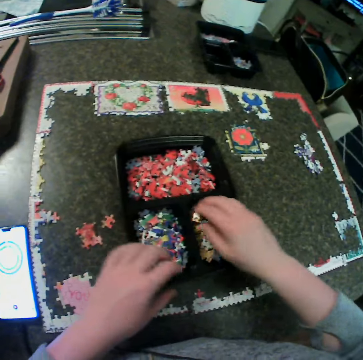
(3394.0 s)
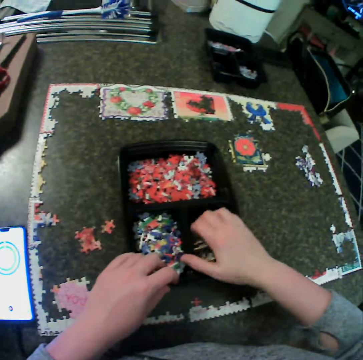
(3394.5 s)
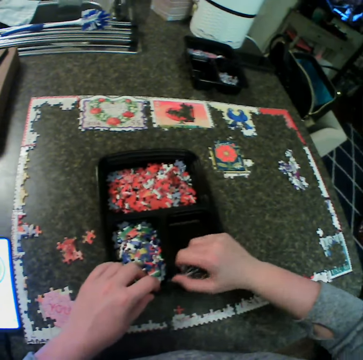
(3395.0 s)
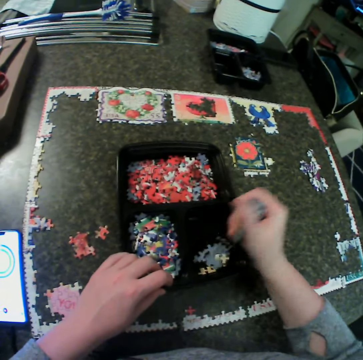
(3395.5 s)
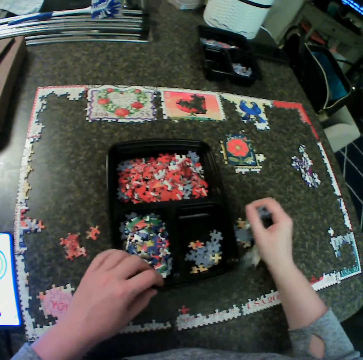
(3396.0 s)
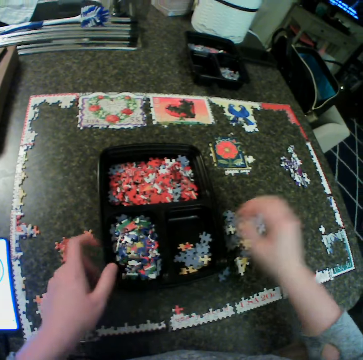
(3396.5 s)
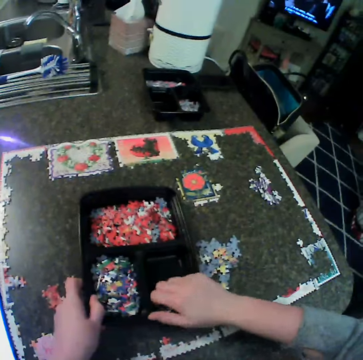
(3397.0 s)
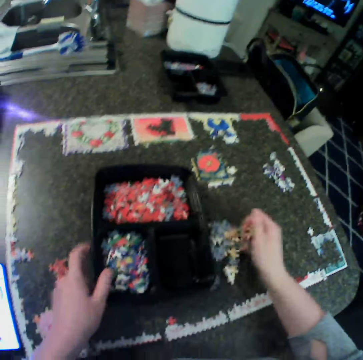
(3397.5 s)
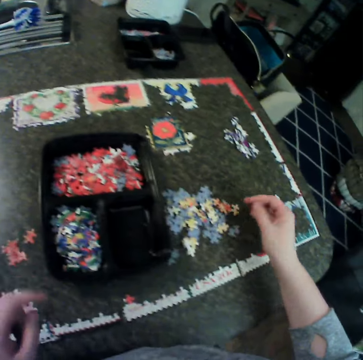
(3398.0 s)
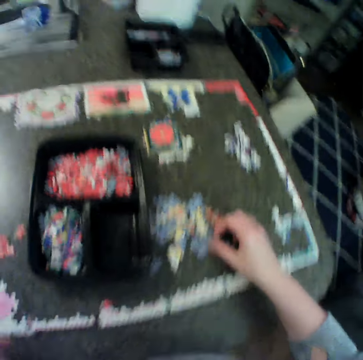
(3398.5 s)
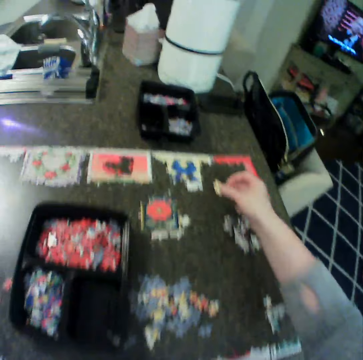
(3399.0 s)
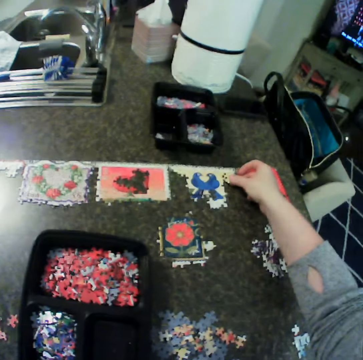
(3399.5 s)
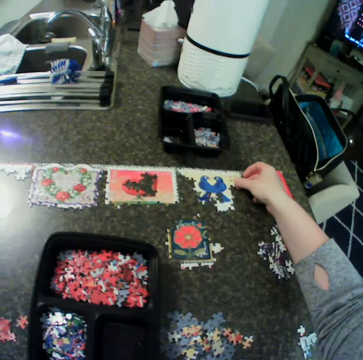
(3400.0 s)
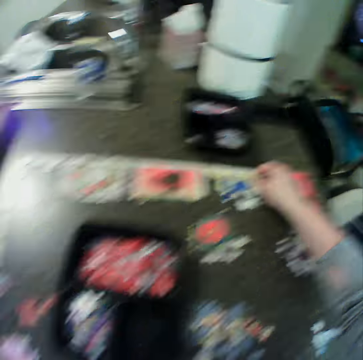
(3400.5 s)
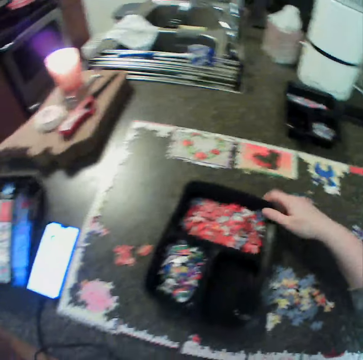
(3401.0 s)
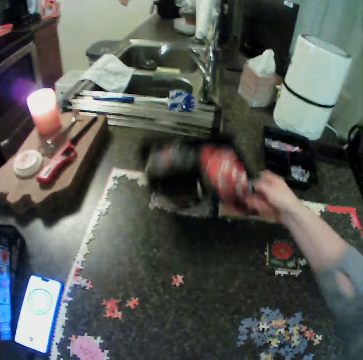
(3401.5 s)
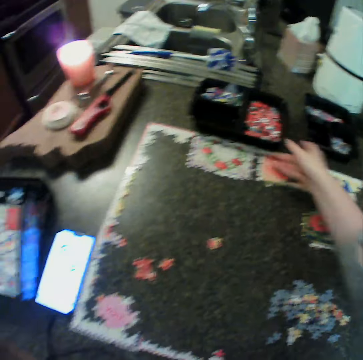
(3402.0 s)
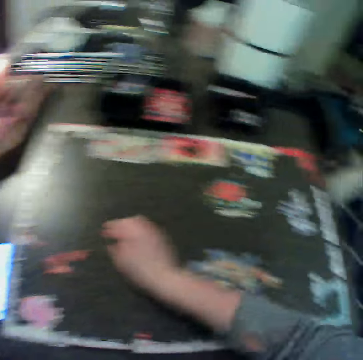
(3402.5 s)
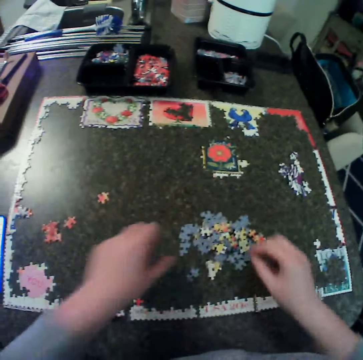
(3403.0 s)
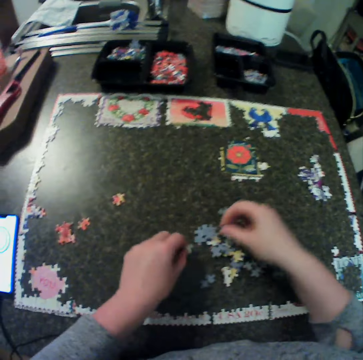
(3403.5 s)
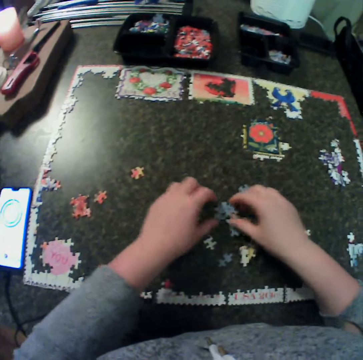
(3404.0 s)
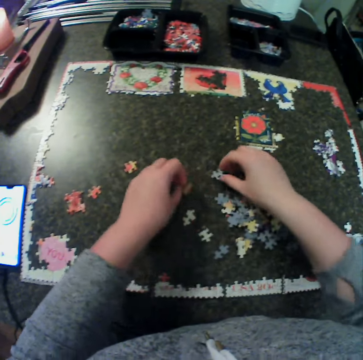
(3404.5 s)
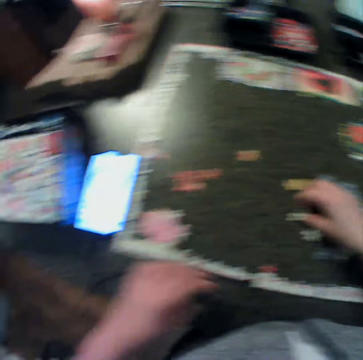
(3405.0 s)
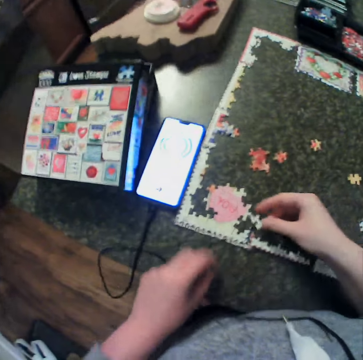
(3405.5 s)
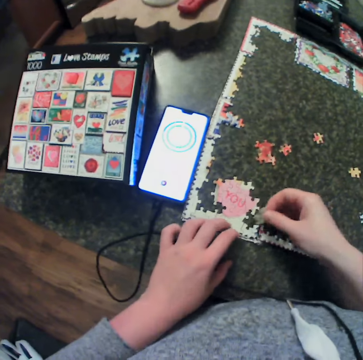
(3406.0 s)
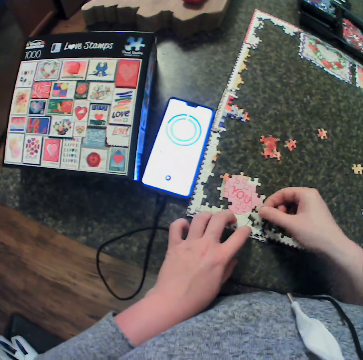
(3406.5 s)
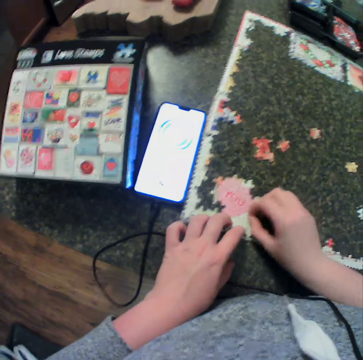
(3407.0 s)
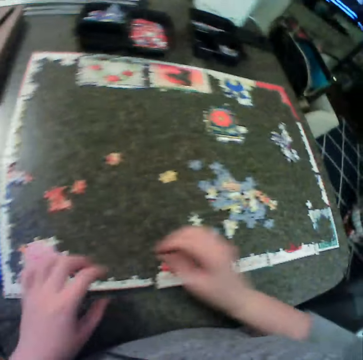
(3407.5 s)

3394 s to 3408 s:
The camera wearer holds a tray and moves their hand along the tray. They pick puzzle pieces. They carry some puzzle from the container. They drop the puzzle on the table. They move their hand along the tray and collect the puzzle pieces. They carry some puzzle from the container. They drop the puzzle on the table. They remove their hand from the tray. They pick a puzzle piece, fit the puzzle piece, adjust the puzzle piece and carry the puzzle piece. They put the tray down. They touch the puzzle piece and pick the puzzle pieces. They drop the puzzle piece down. They drop the puzzle piece again. They pick the puzzle pieces and put the puzzle pieces down. They pick a puzzle from the table. They fix the puzzle together. They hold the jigsaw puzzle. They remove their hand from the jigsaw puzzle.

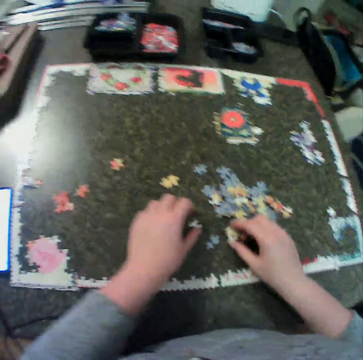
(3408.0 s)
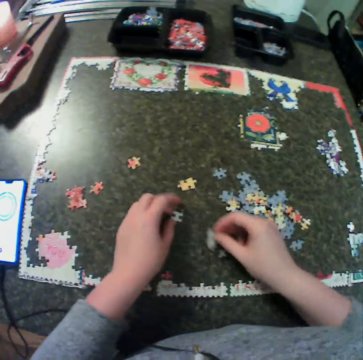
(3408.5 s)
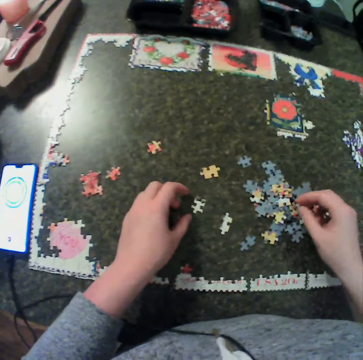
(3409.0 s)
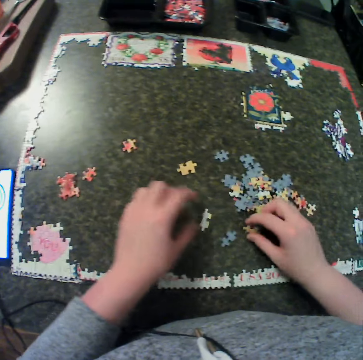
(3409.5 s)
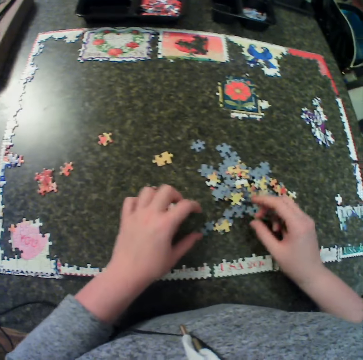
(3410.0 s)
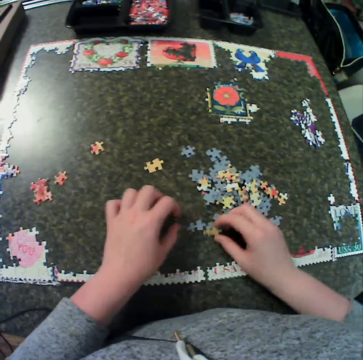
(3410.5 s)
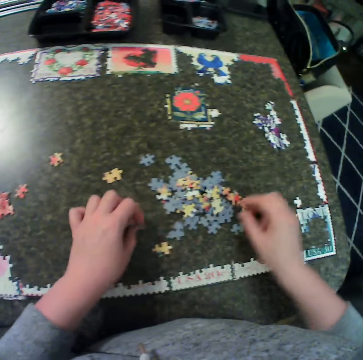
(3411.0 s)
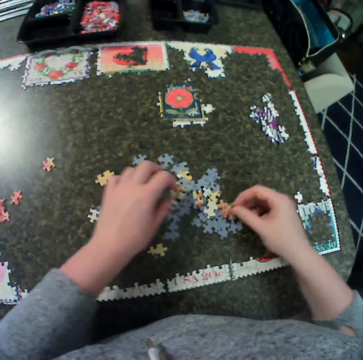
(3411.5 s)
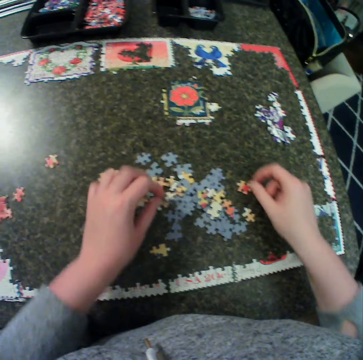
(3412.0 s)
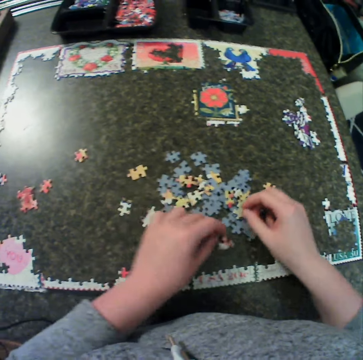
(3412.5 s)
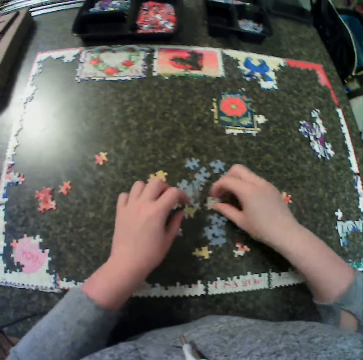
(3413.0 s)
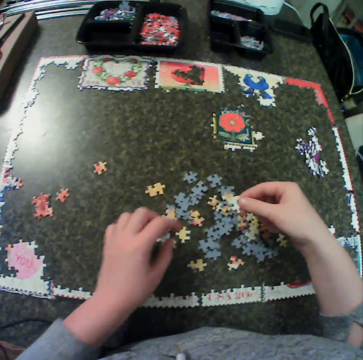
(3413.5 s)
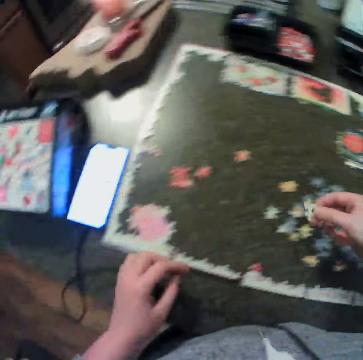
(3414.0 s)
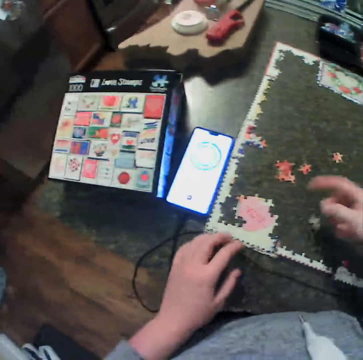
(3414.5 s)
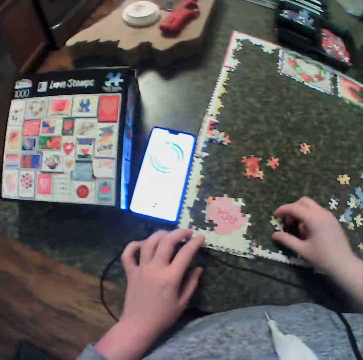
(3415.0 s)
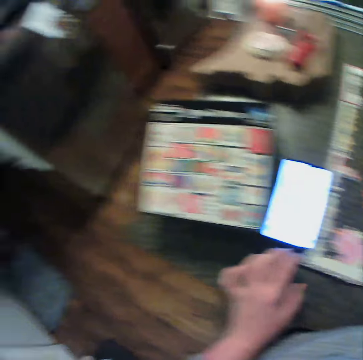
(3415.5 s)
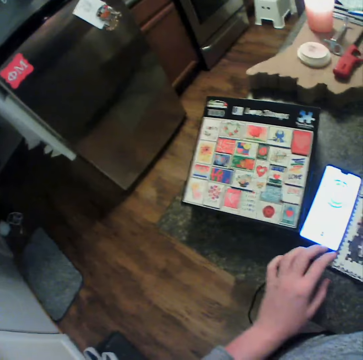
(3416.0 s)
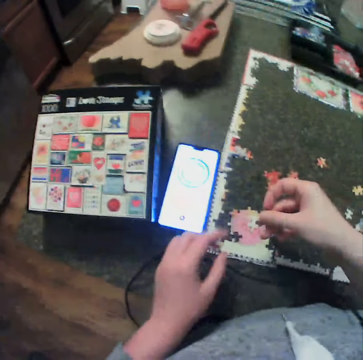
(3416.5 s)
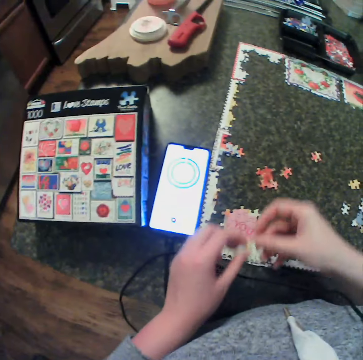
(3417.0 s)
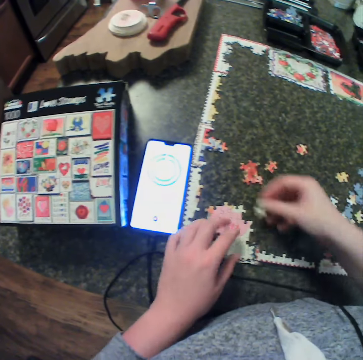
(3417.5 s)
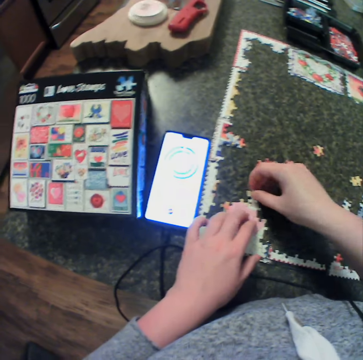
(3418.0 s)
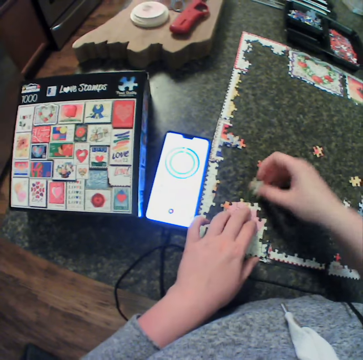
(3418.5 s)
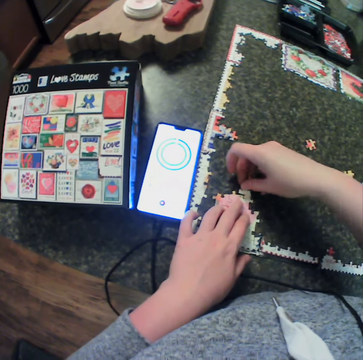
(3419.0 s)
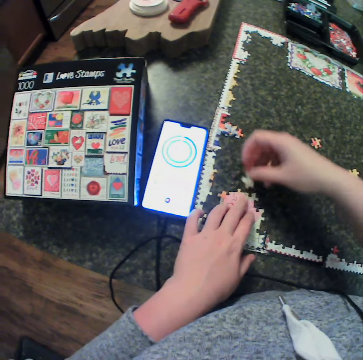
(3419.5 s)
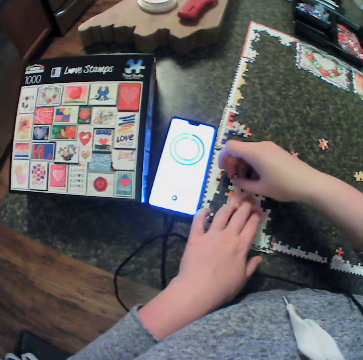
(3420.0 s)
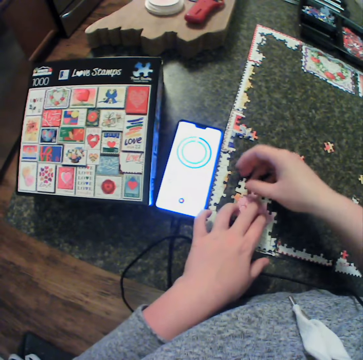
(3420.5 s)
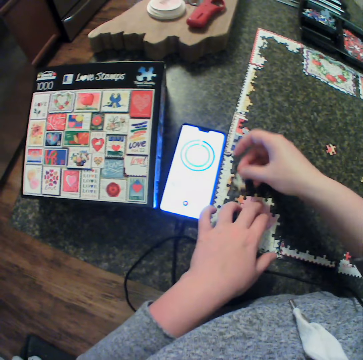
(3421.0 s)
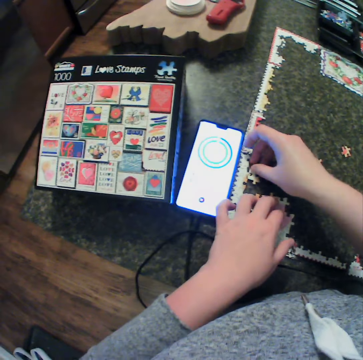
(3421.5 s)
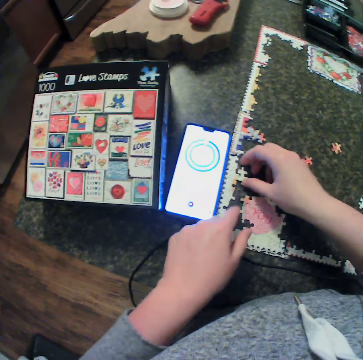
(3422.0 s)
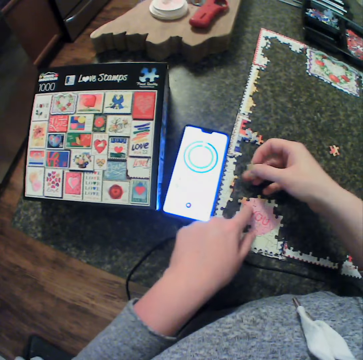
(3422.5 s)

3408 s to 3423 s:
The camera wearer moves puzzle pieces. They touch a puzzle from the table. They move a puzzle piece. They hold the puzzle piece repeatedly. They remove their hand from the puzzle piece. They turn the puzzle piece. They touch the puzzle pieces. They touch the puzzle pieces again. They drop the puzzle piece. They drop the puzzle piece again. They pick up the puzzle piece. They arrange the puzzle. They drop the puzzle piece. They drop the puzzle piece again. They hold a jigsaw puzzle. They pick up the puzzle from the table. They touch the phone. They move their left hand. They hold the puzzle piece with the other hand. They move the puzzle piece around. They hold the jigsaw puzzle. They fit the puzzle piece. They lift the puzzle piece and turn the puzzle piece. They fit the puzzle piece. They move the puzzle piece around. They fit the puzzle piece. They move the puzzle piece around. They fit the puzzle piece. They lift their left hand. They pick up the puzzle piece and turn the puzzle piece.

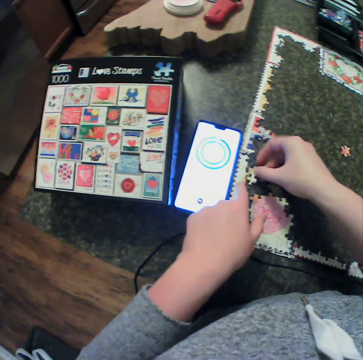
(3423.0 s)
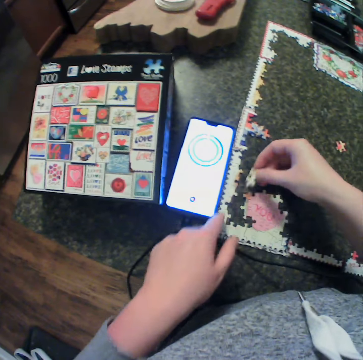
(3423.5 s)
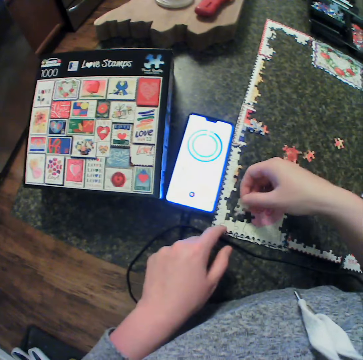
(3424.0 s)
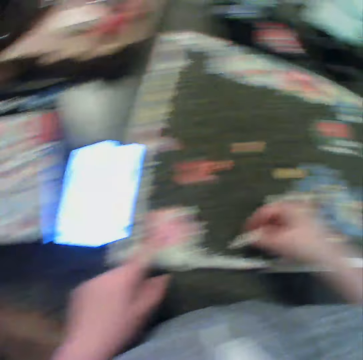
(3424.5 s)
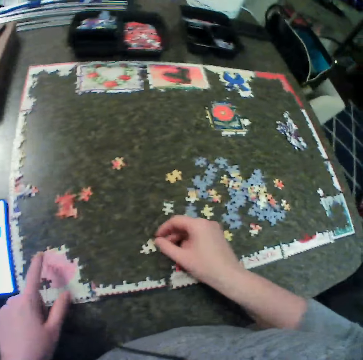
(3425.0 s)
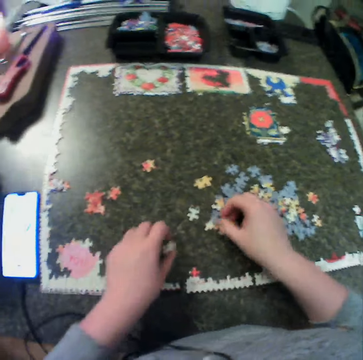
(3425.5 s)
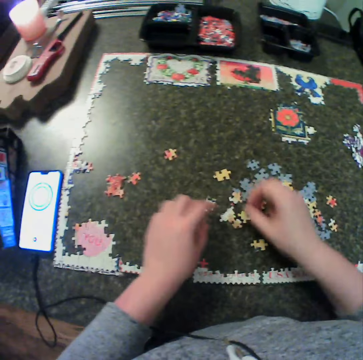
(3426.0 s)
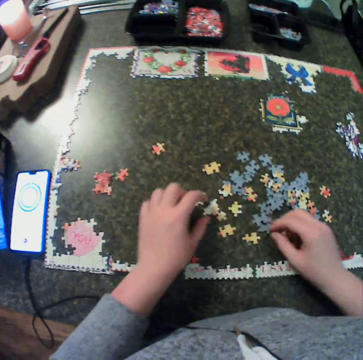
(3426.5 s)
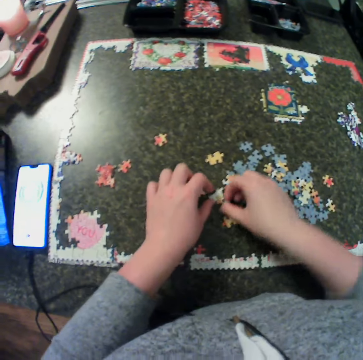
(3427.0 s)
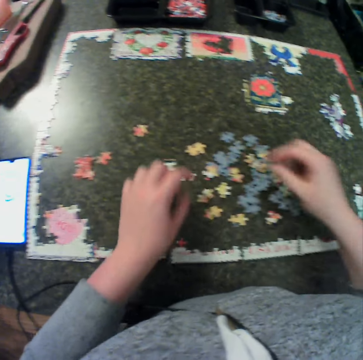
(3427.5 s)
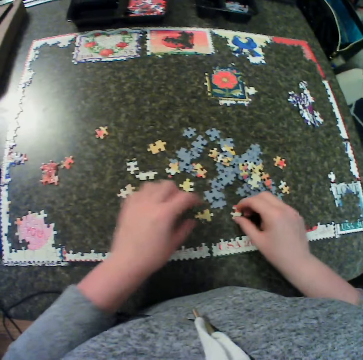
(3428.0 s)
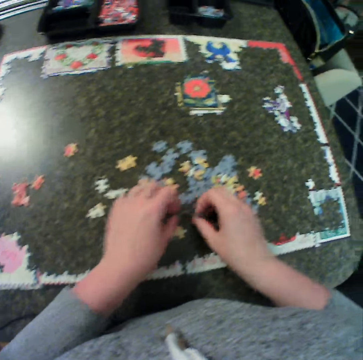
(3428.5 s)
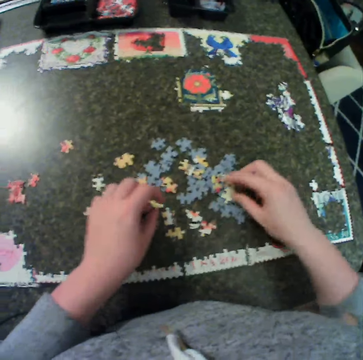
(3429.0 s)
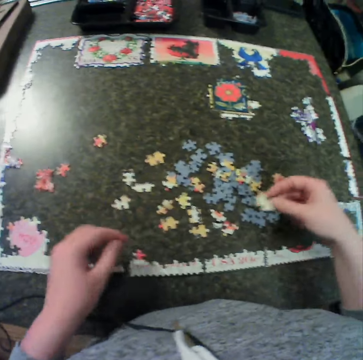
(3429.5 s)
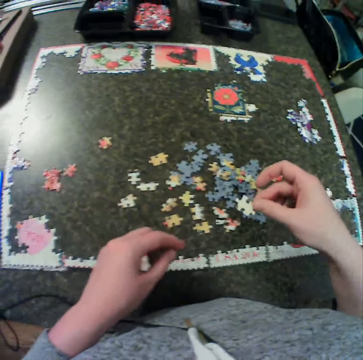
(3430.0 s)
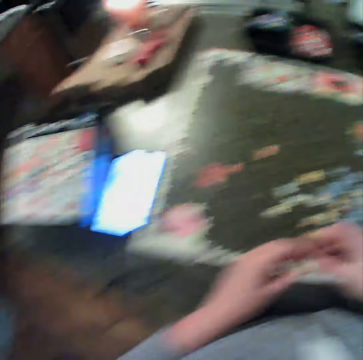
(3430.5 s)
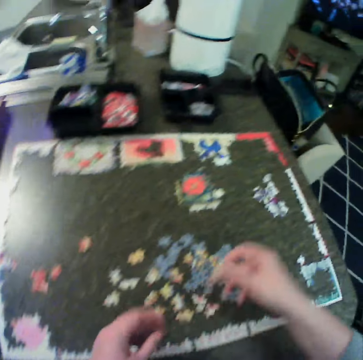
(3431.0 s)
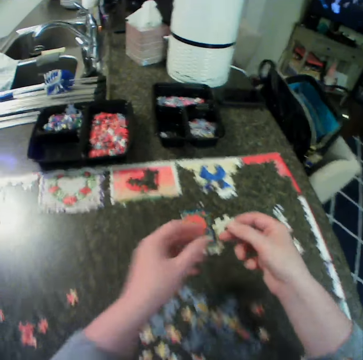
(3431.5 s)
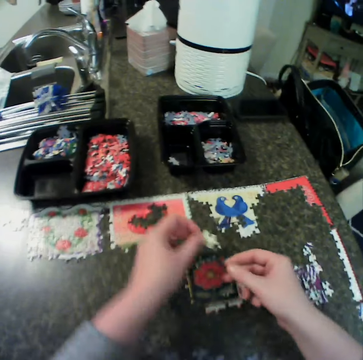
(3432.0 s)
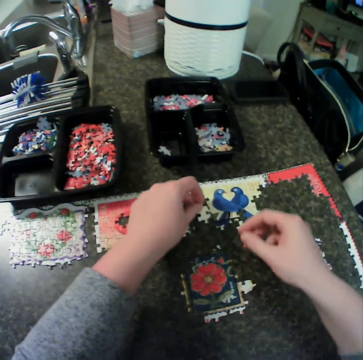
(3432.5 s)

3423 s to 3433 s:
The camera wearer holds a jigsaw puzzle. They hold the jigsaw puzzle with a finger. They fit a puzzle piece. They remove their hand from the jigsaw puzzle. They move the puzzle piece around. They hold the jigsaw puzzle. They drop the puzzle piece on the table. They remove their hand from the jigsaw puzzle. They drop the jigsaw puzzle. They touch puzzle pieces. They move the puzzle piece. They pick up the puzzle piece. They move the puzzle pieces. They touch the puzzle piece. They move the puzzle pieces. They remove their hand from the puzzle pieces. They move the puzzle piece. They touch the puzzle pieces. They hold the puzzle pieces. They turn the puzzle pieces. They pick up a puzzle from the table. They hold the puzzle piece with the other hand. They move the puzzle piece around. They hold the puzzle piece with the other hand.
